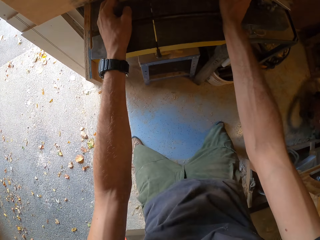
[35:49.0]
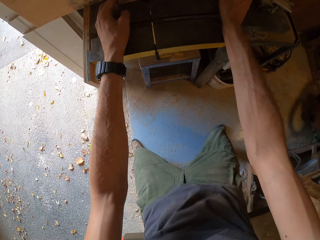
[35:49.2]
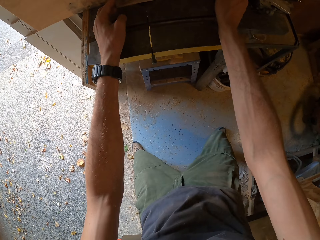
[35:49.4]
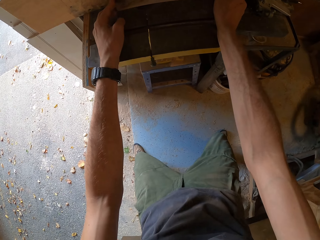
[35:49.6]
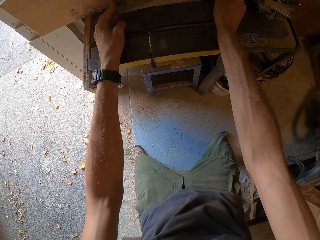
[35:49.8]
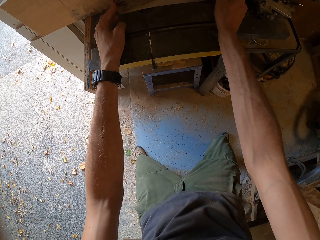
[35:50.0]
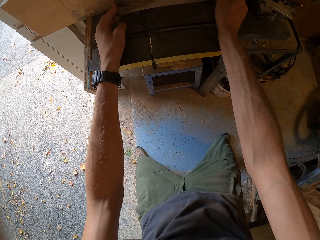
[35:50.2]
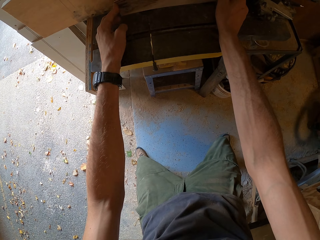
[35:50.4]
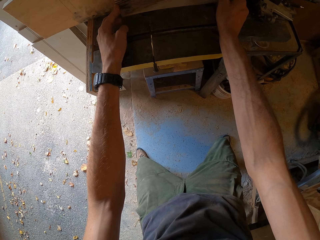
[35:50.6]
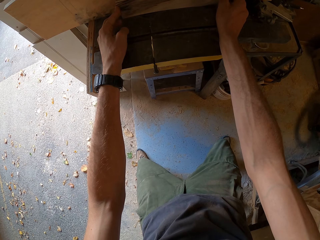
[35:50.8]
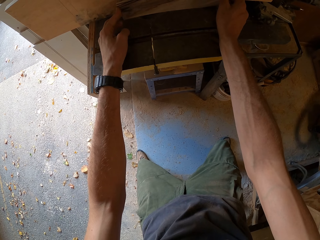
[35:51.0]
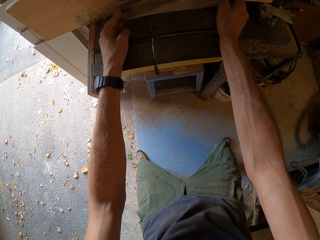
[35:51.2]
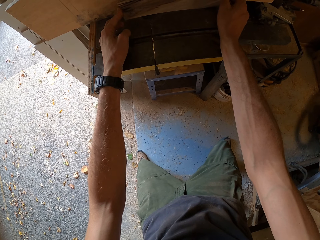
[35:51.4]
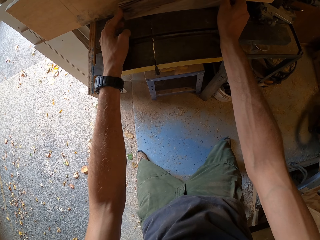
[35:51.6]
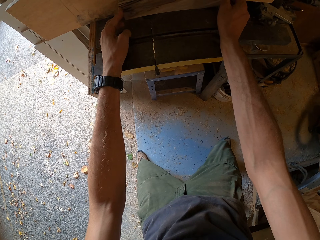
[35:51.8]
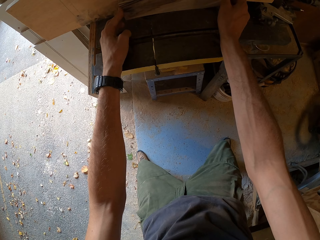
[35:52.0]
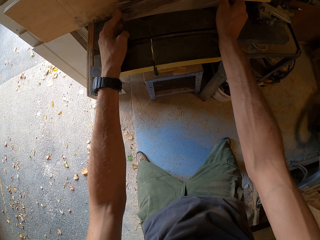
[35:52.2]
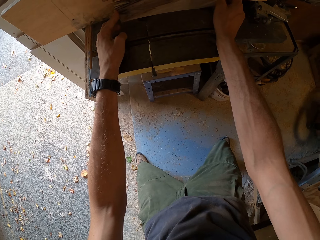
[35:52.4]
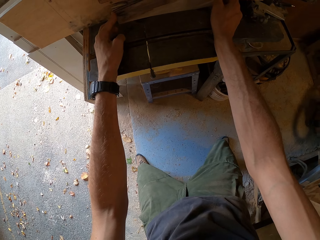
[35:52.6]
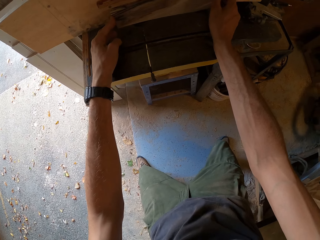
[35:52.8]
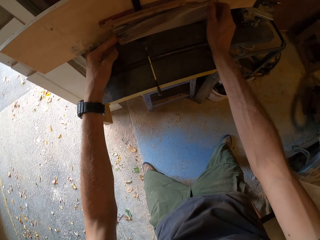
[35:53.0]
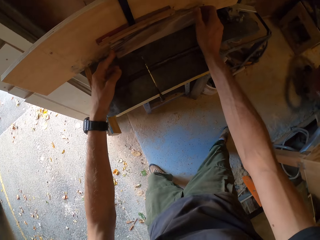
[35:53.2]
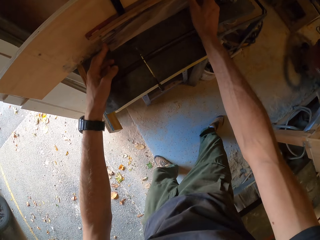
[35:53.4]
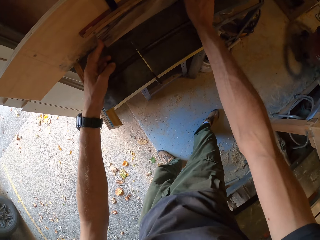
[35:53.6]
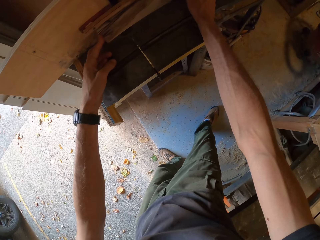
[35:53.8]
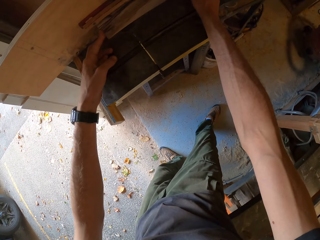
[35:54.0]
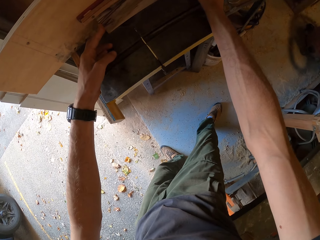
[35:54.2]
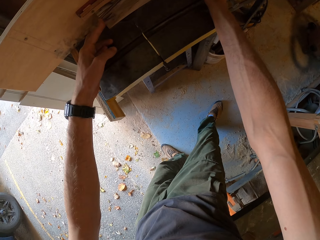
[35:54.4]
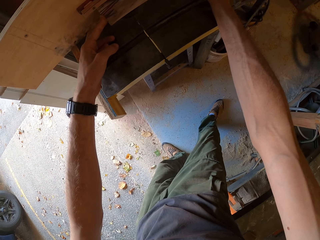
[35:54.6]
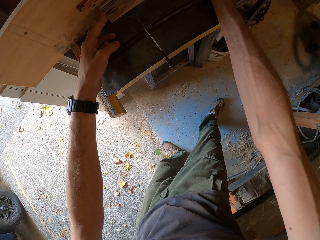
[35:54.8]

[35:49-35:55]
The camera wearer cuts the piece of wood.

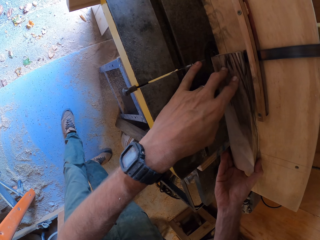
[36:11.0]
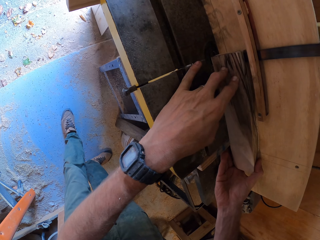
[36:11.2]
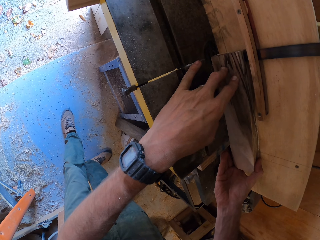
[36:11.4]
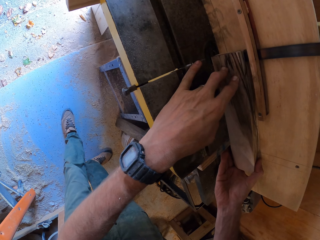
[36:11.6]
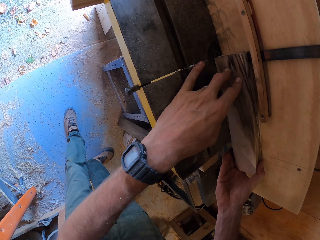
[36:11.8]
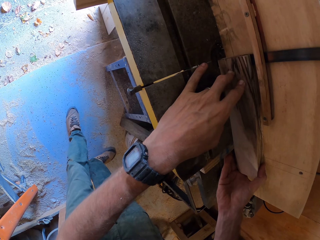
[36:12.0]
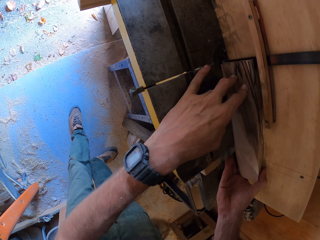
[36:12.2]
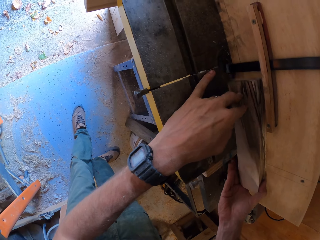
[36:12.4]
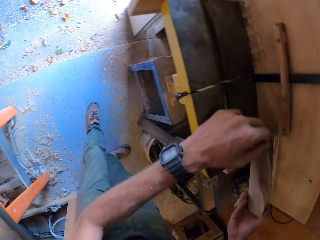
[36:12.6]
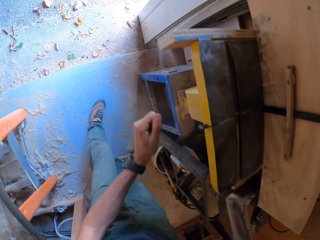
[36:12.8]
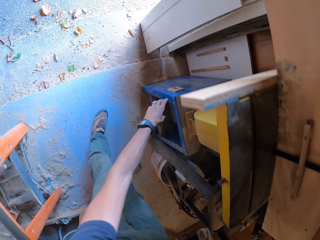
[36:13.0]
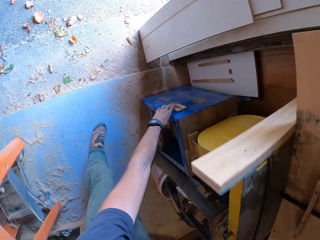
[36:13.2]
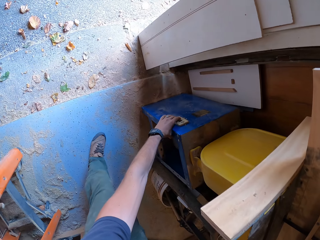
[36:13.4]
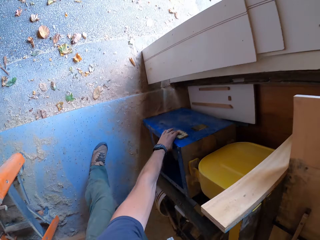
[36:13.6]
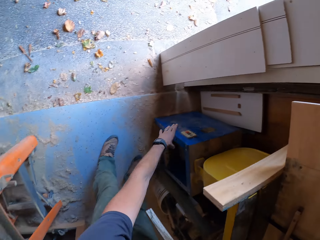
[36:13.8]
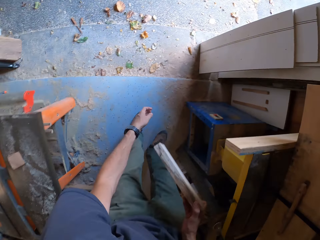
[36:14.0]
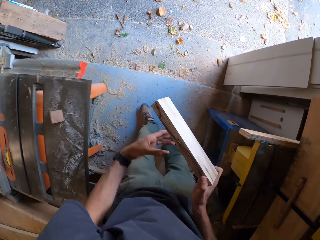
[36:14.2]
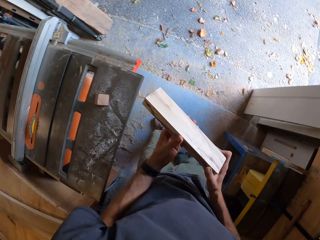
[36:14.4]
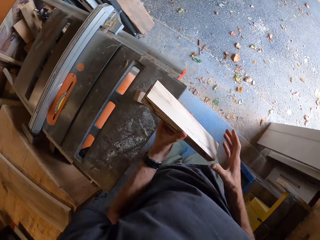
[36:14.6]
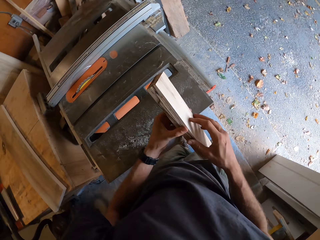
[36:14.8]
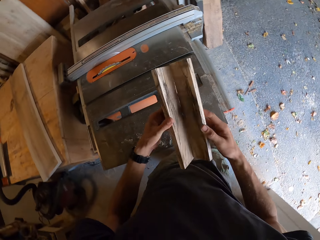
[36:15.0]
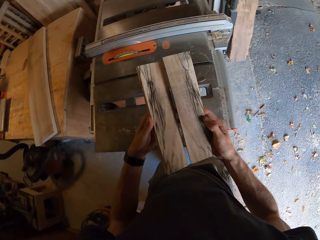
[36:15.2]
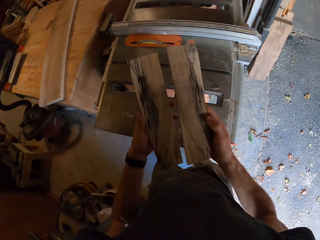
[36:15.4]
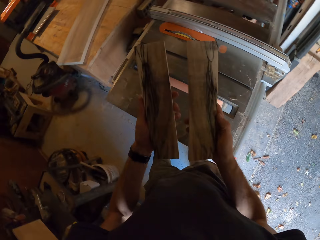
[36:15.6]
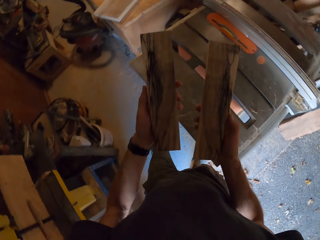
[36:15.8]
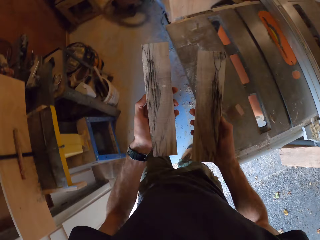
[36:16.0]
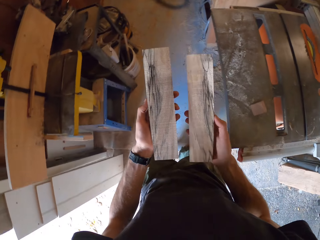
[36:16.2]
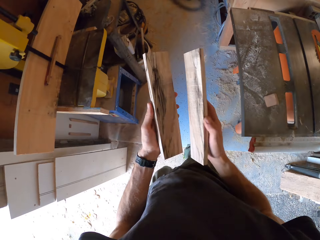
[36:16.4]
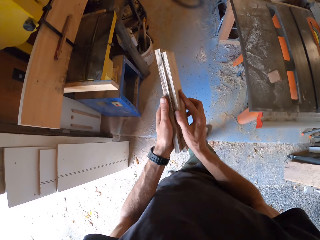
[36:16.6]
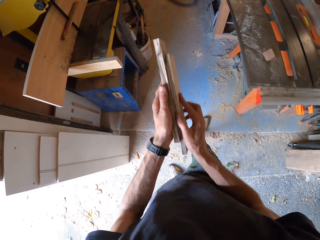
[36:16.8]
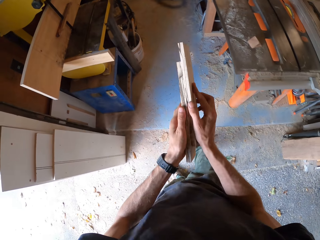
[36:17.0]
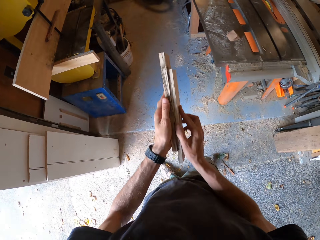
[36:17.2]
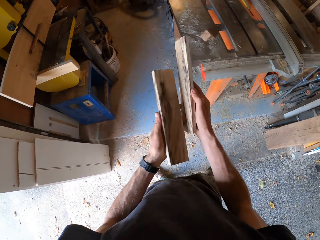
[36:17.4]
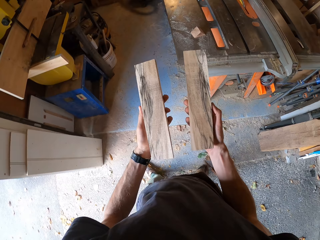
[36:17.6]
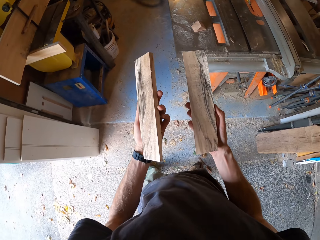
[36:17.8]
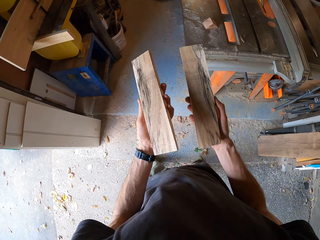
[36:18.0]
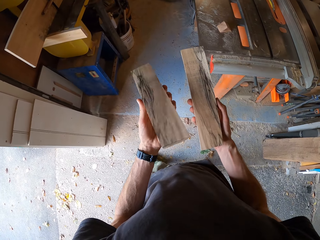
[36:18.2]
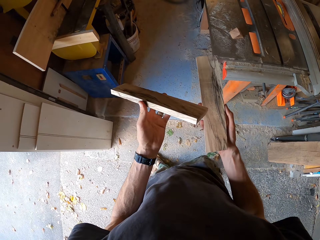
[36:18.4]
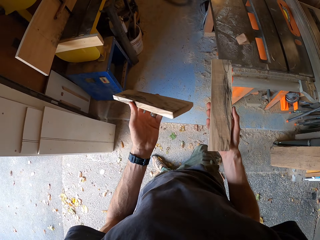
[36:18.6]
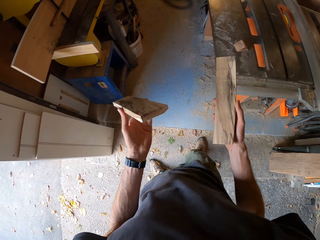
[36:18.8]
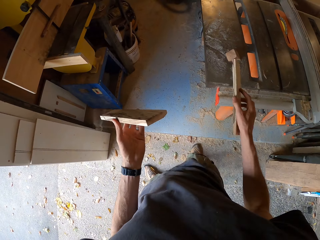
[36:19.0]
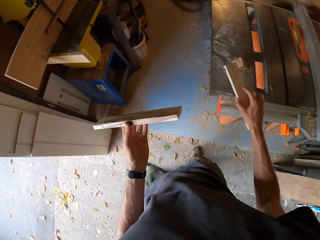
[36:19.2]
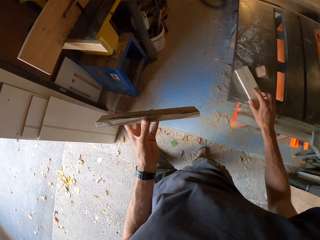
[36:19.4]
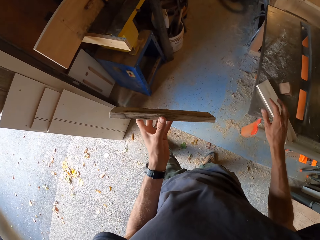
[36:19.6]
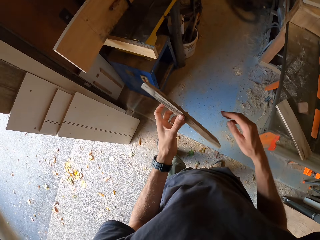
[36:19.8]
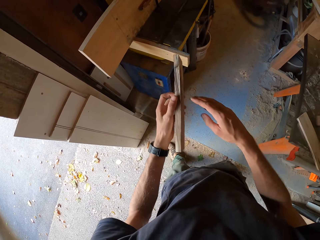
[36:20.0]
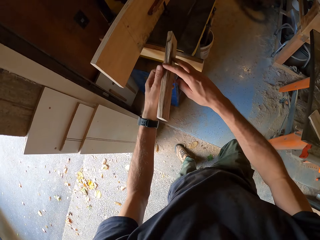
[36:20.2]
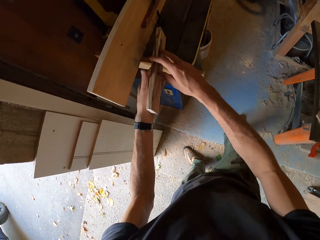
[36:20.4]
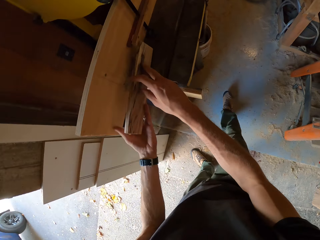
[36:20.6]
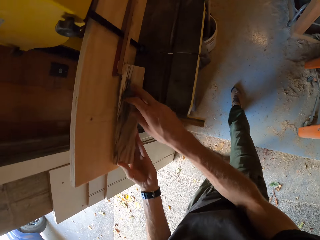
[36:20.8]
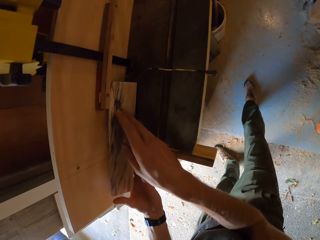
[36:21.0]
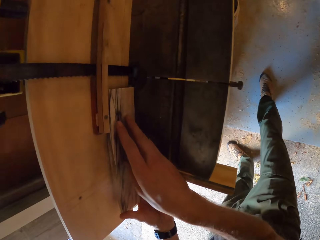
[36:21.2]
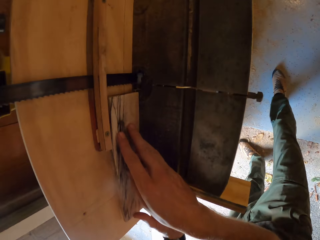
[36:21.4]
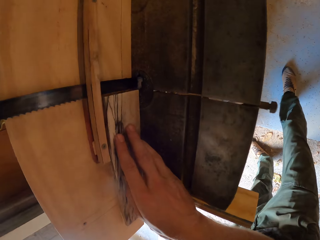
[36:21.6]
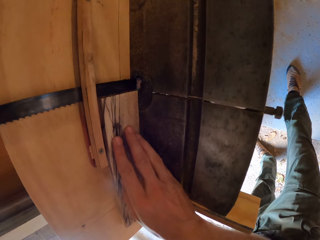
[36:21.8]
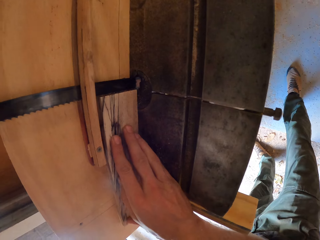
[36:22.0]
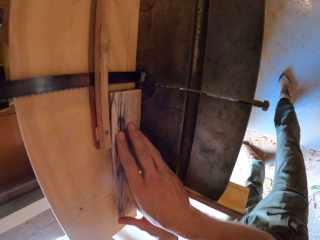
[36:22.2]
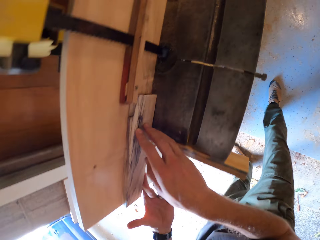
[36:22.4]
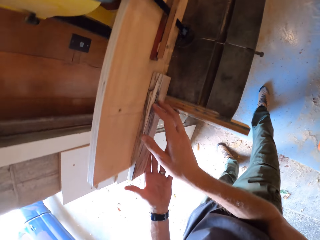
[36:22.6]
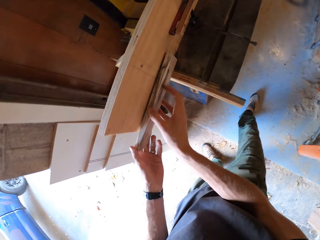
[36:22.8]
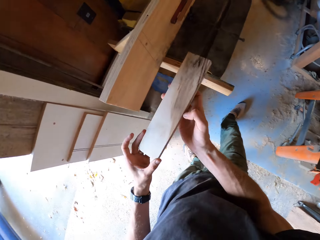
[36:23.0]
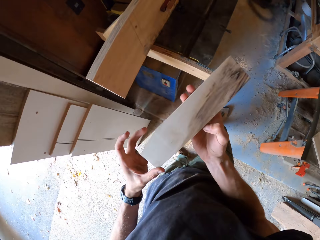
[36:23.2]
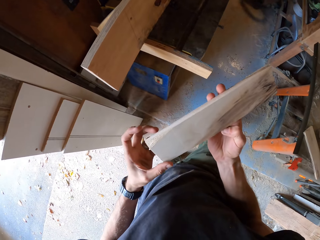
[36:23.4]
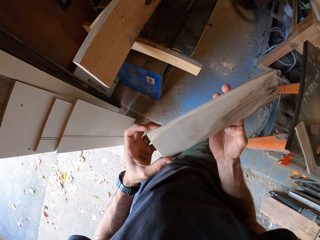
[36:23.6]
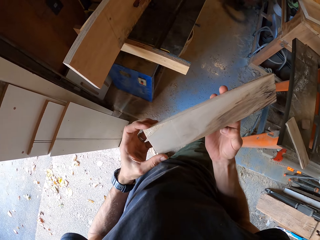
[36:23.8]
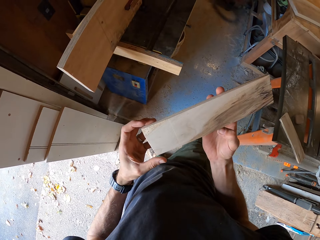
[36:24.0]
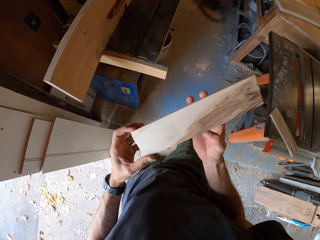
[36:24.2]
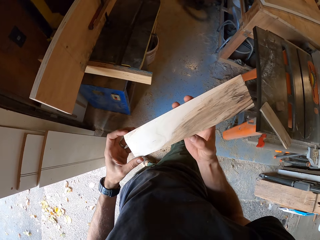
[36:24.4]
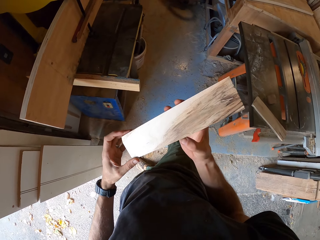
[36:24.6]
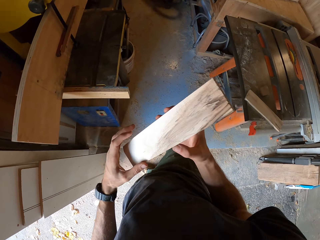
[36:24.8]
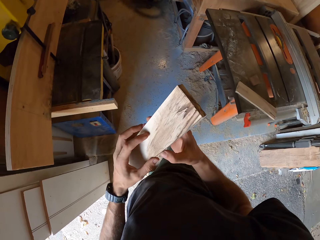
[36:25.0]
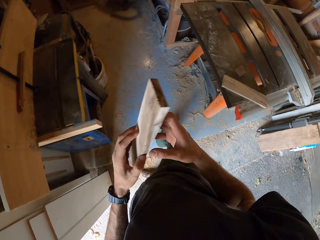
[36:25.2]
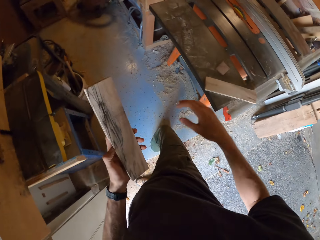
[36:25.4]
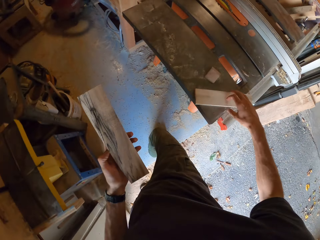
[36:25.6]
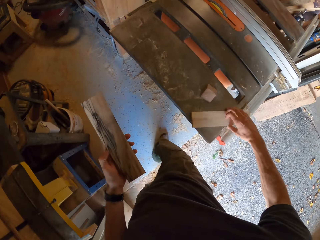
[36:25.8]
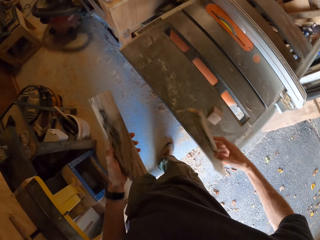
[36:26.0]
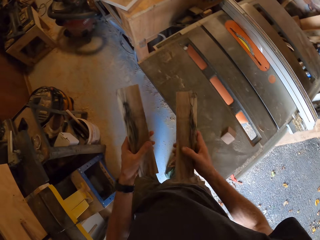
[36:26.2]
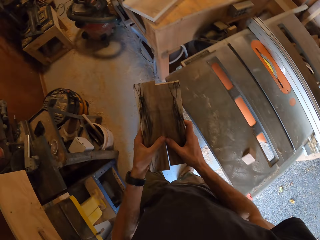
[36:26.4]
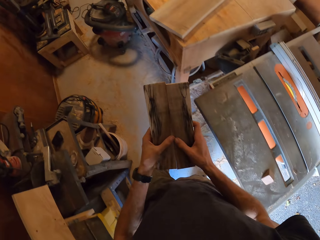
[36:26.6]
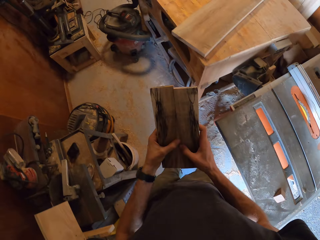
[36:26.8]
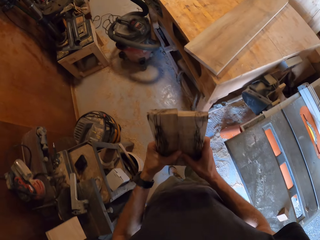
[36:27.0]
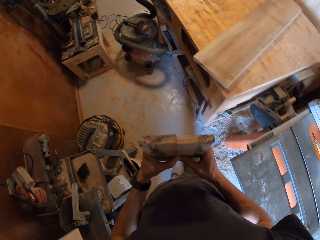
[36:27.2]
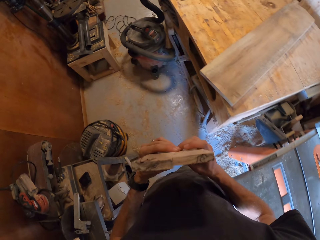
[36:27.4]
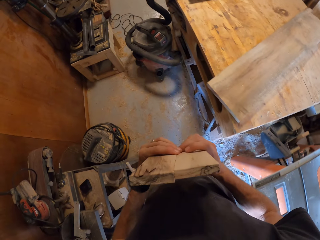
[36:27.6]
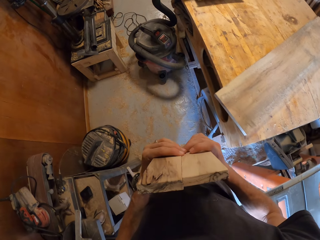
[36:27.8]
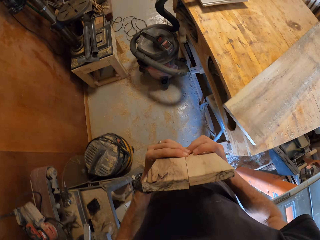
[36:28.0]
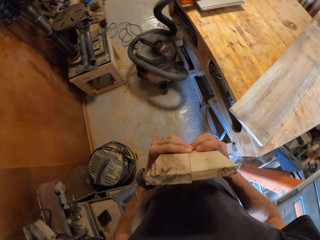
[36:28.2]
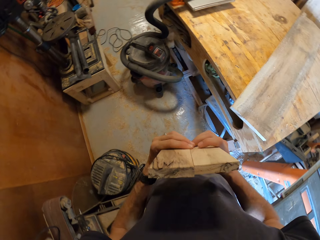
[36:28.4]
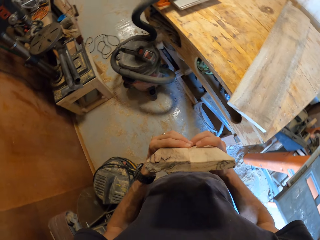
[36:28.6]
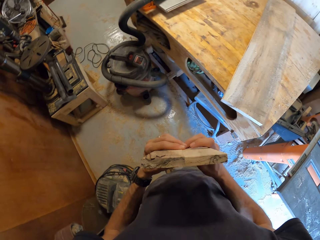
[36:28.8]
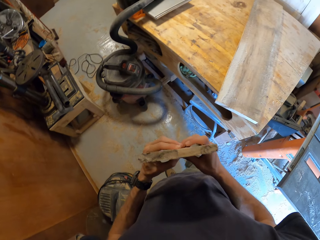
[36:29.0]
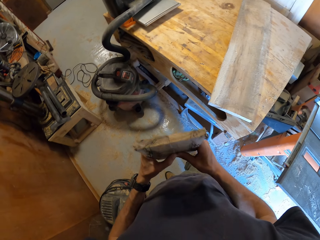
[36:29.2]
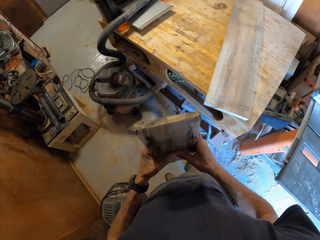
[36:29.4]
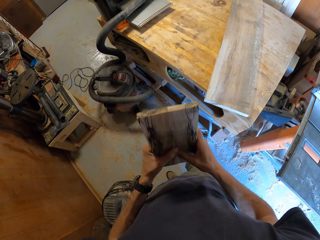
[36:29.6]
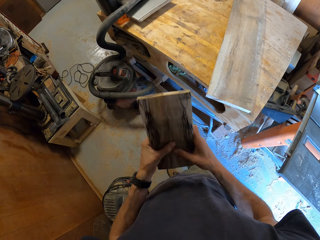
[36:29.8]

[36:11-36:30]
The camera wearer takes the wood off the wooden structure with both hands. He touches the blue machine on the floor with his left hand. He turns off the machine. He rubs the two pieces of wood against each other. He rubs the two pieces of wood against each other again. He drops the piece of wood in his right hand on a work table. He places the wood on the surface of the wooden structure with both hands. He weighs a piece of wood. He takes off the wood from the wooden structure. He picks up the piece of wood he dropped on the work table with his right hand. He puts the two pieces of wood in his hands together.
